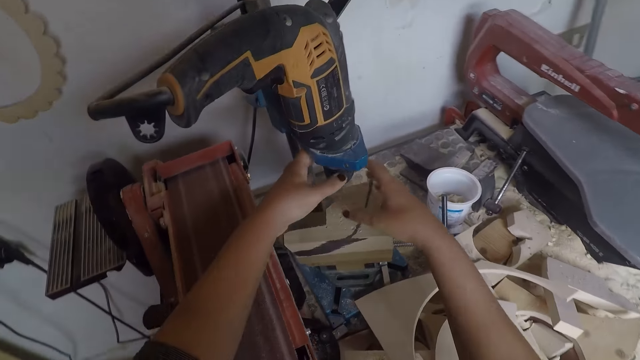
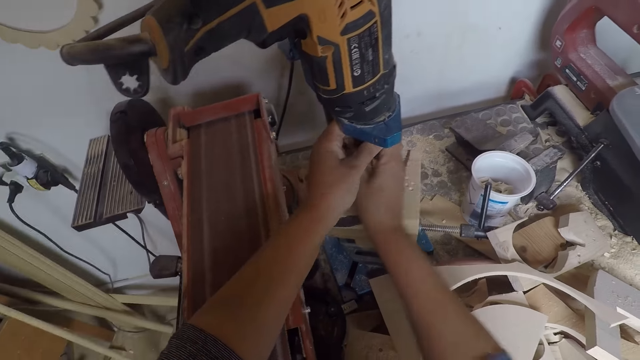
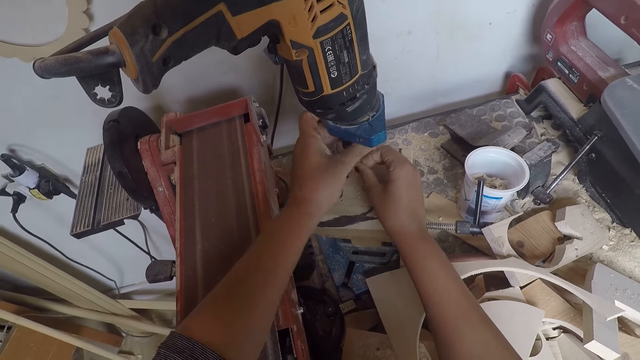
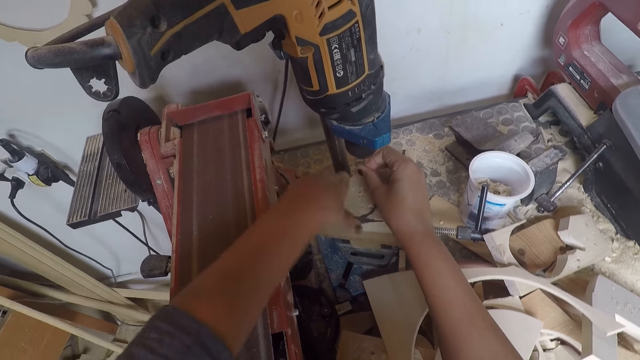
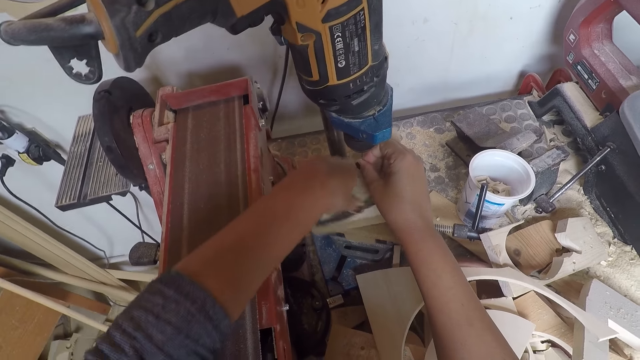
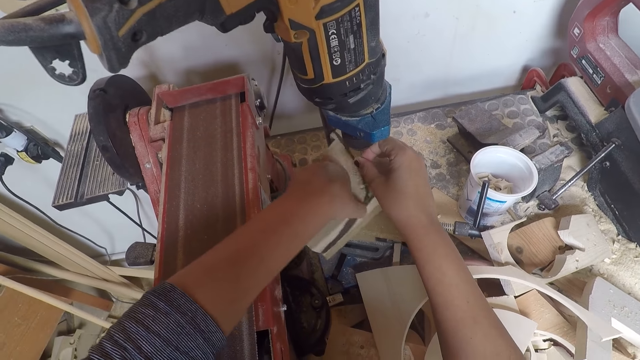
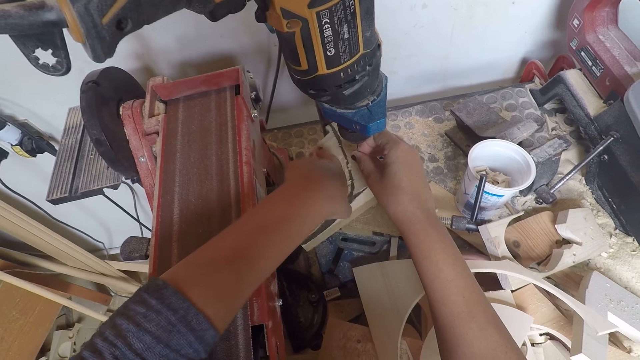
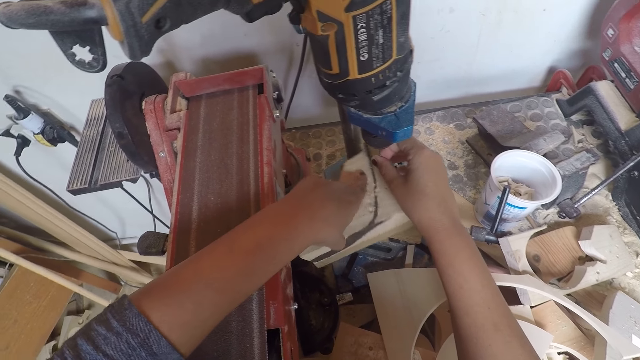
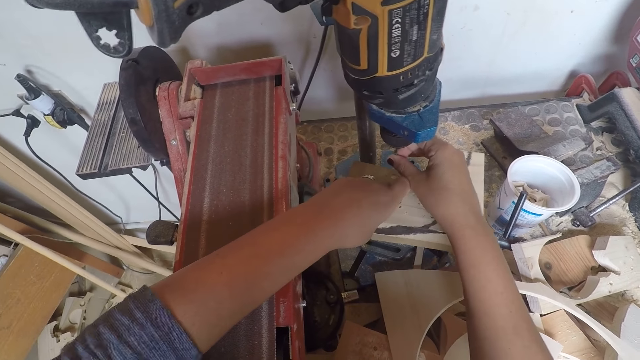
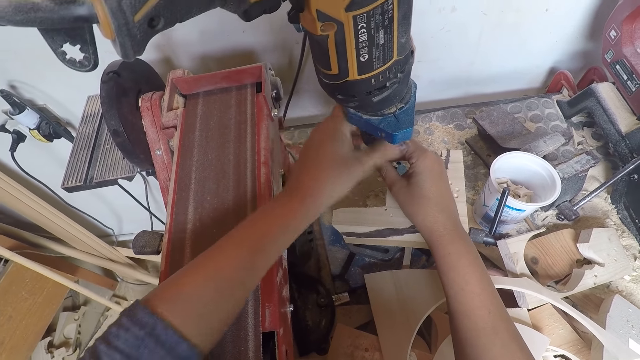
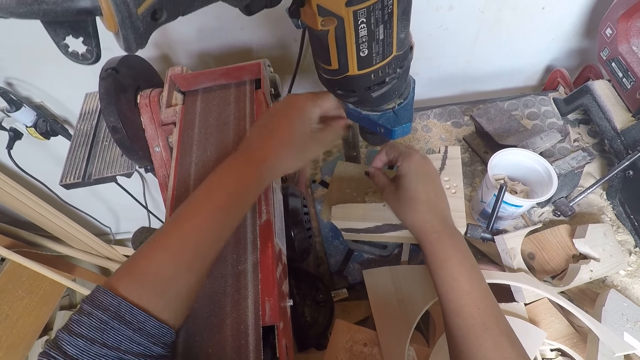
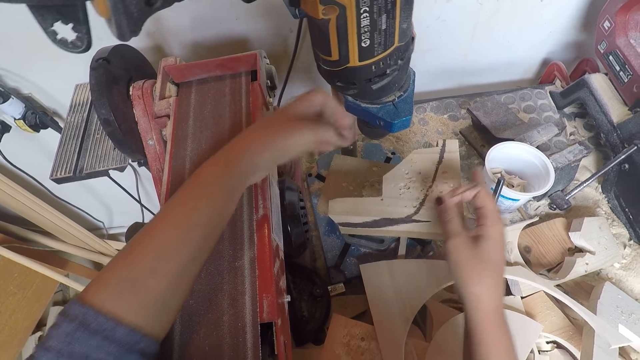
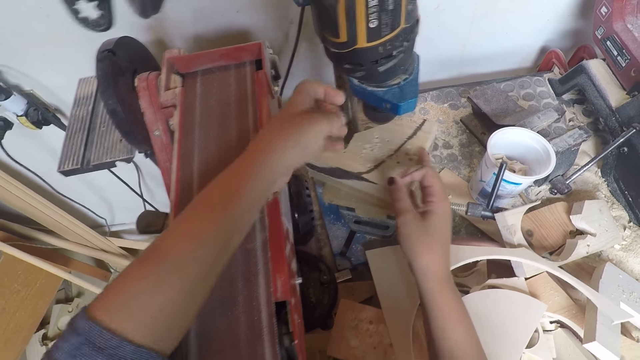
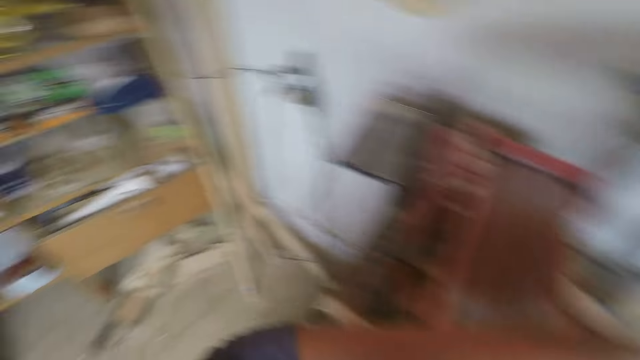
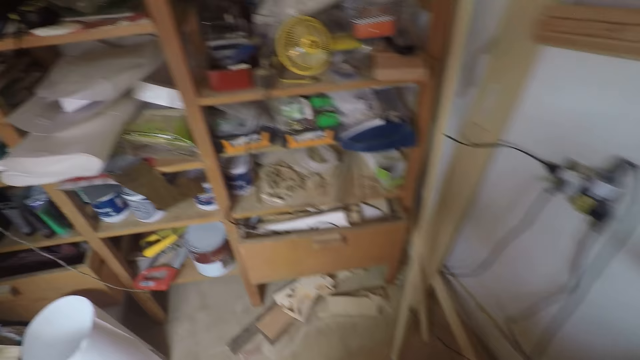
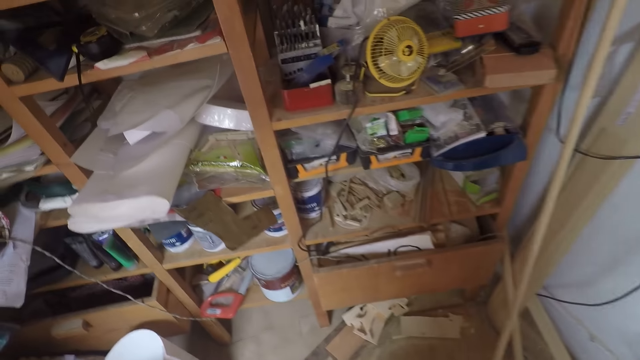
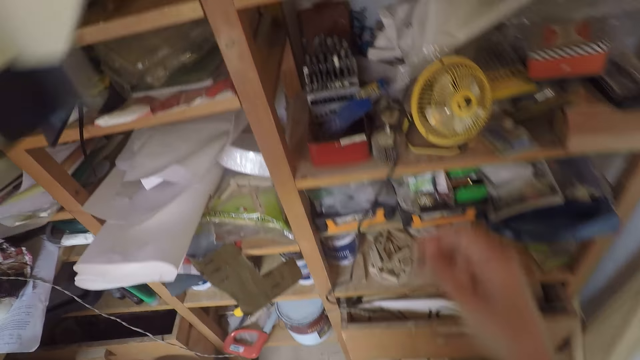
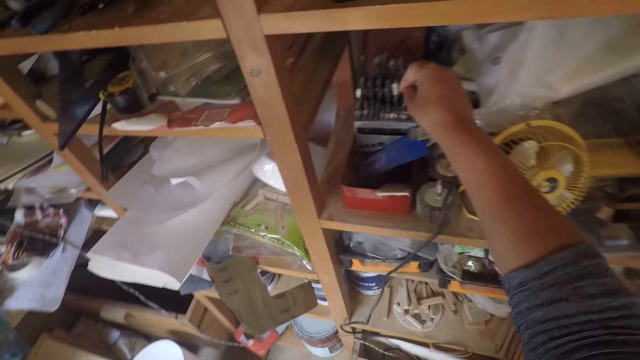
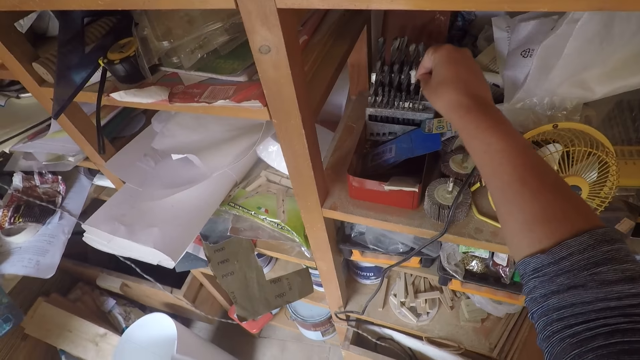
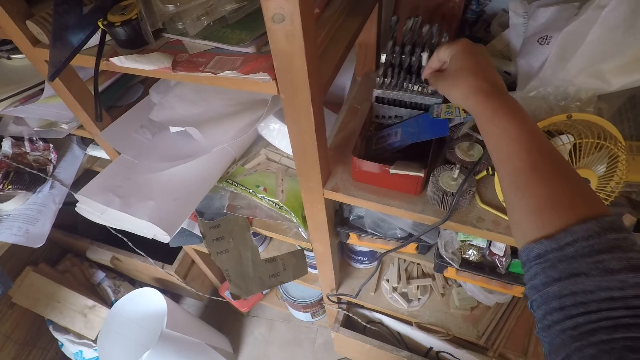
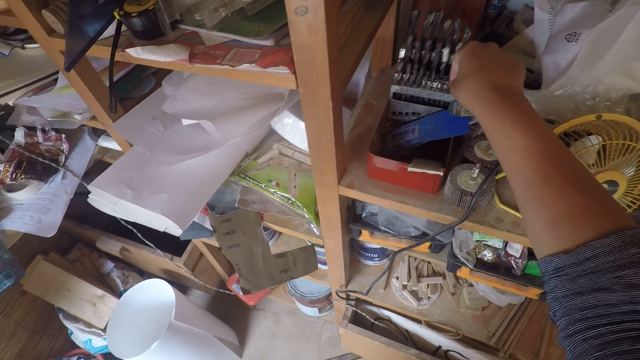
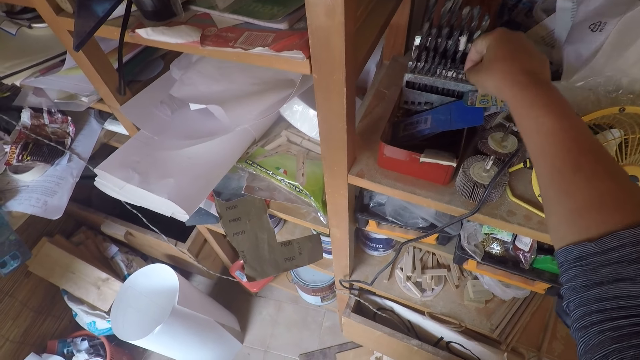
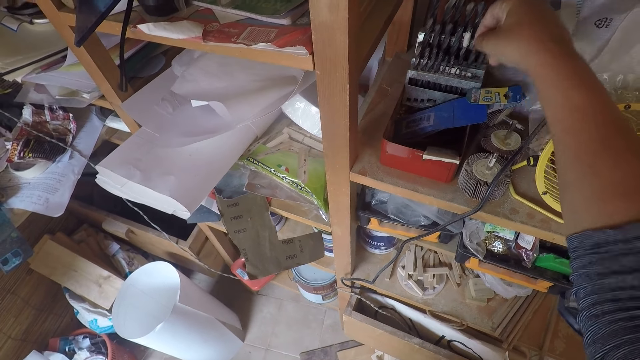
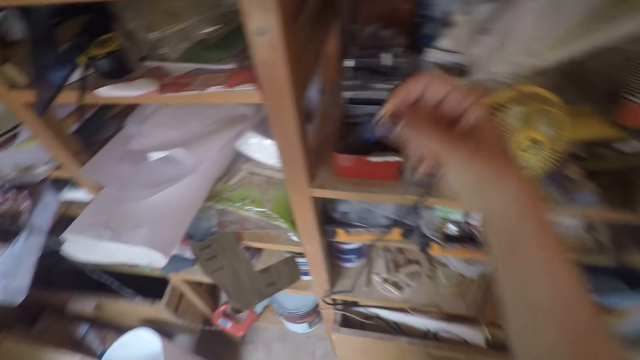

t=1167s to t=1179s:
The camera wearer adjusts the bench drill with both hands. She adjusts the plank with her left hand. She adjusts the bench drill nozzle with her left hand. She adjusts the plank with her right hand. She picks up a needle with her right hand. She puts the drill bit in the rack.

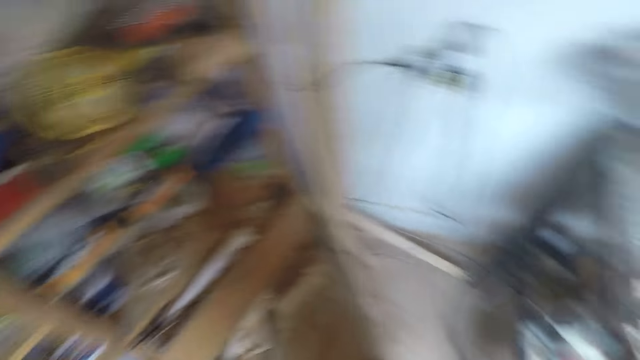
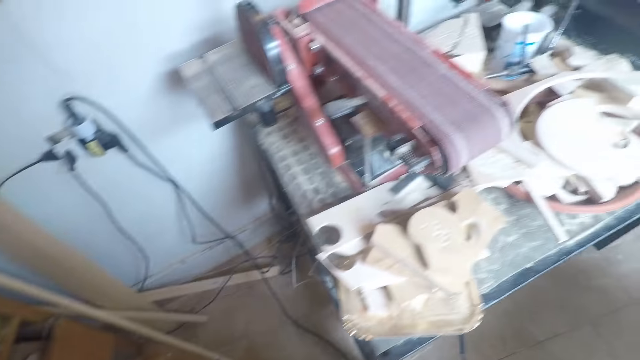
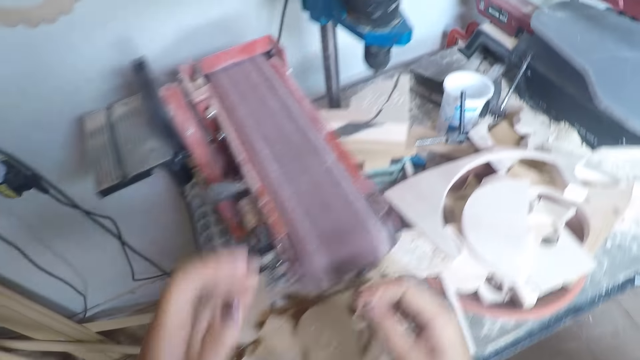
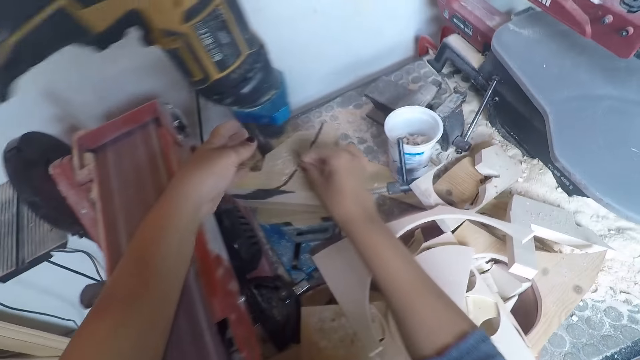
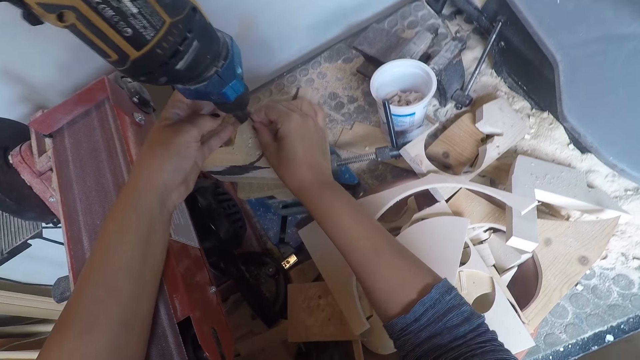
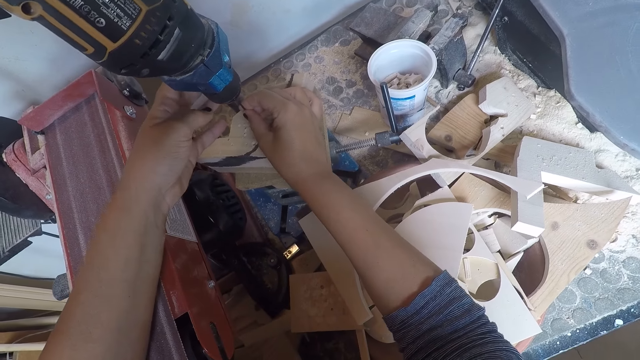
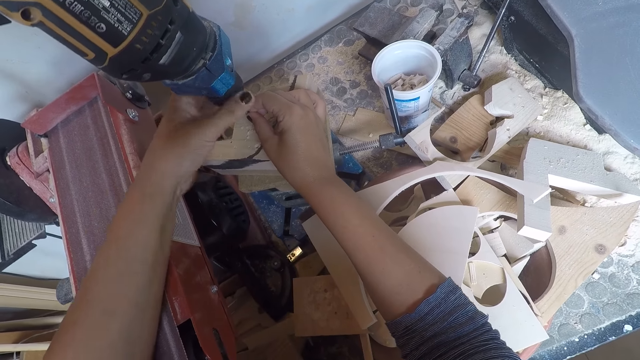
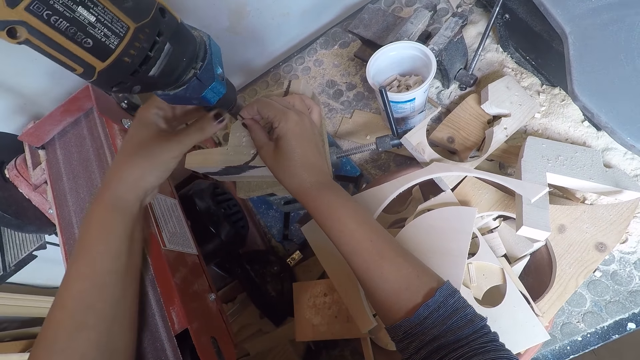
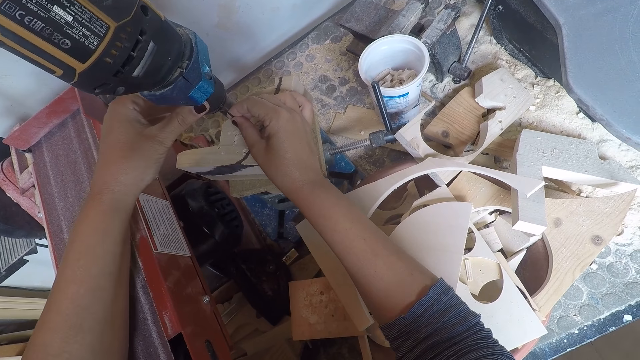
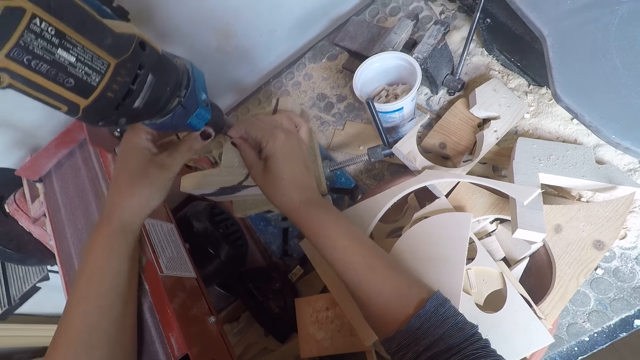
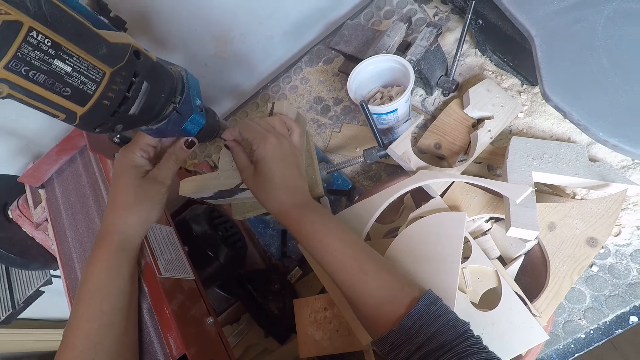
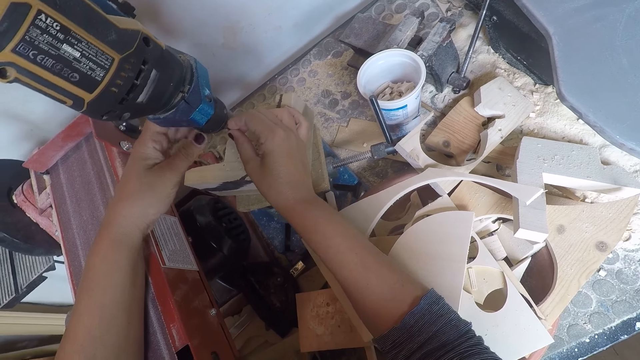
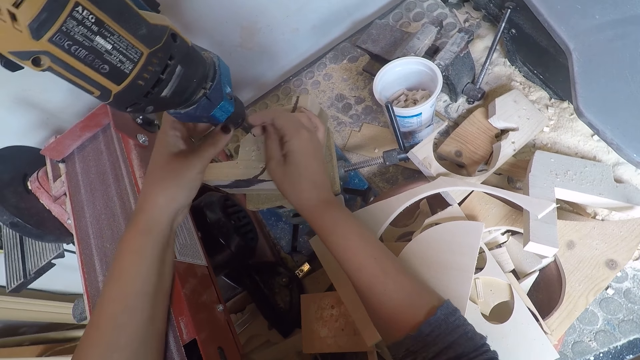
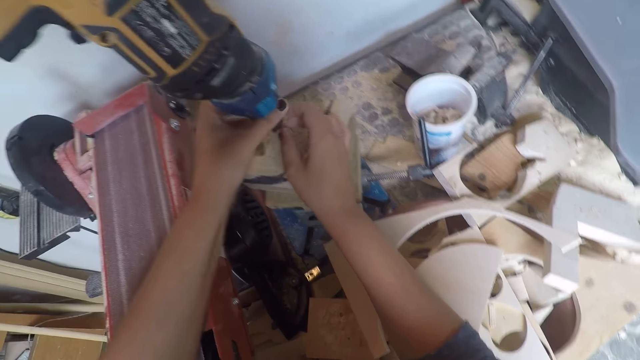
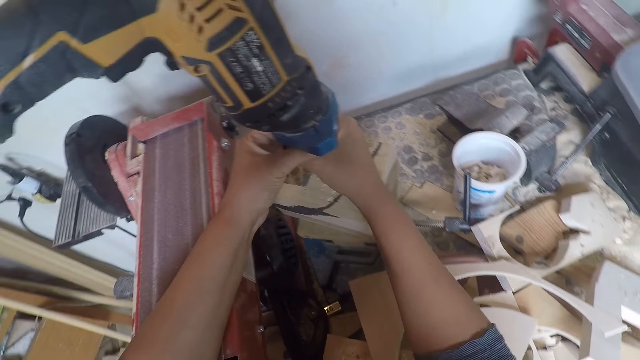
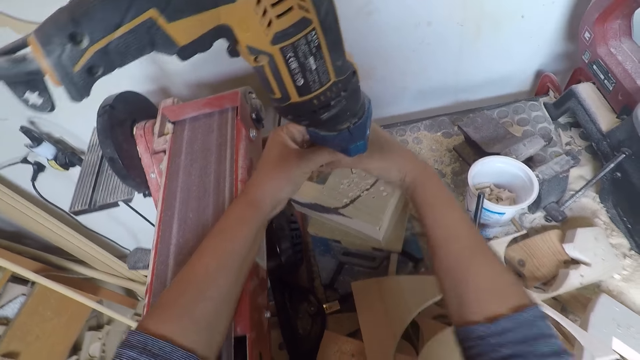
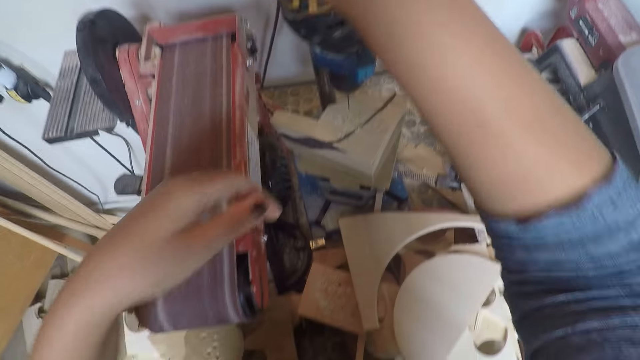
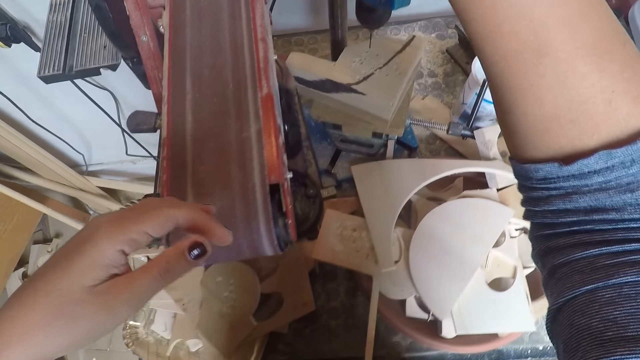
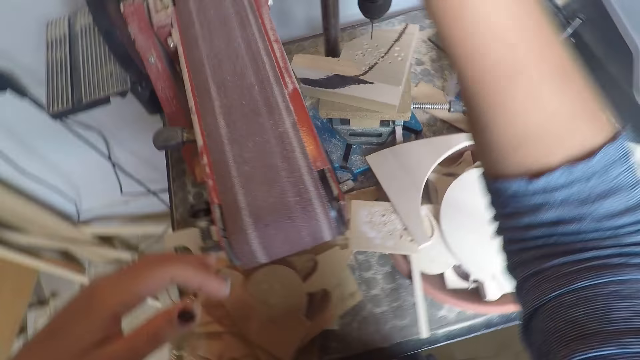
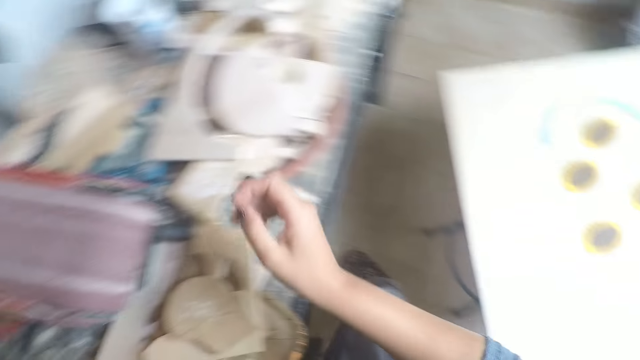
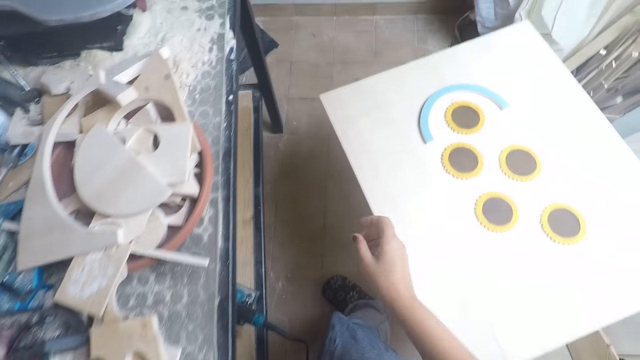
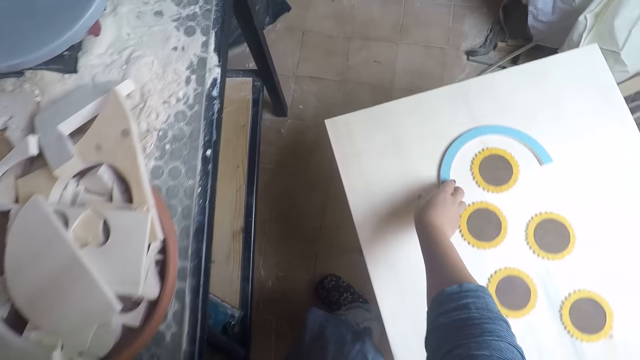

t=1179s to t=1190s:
The camera wearer picks up another drill bit. They fix the needle in the bench drill with both hands.
